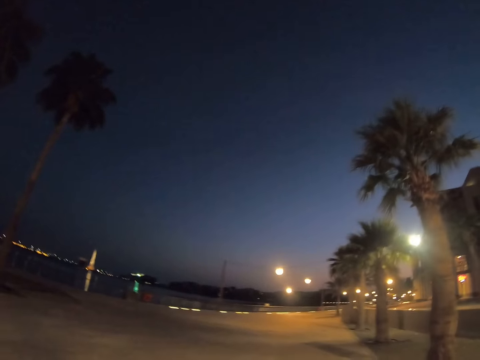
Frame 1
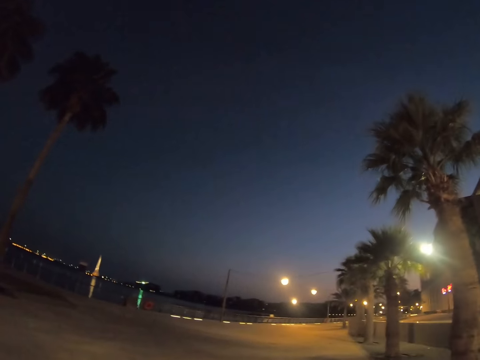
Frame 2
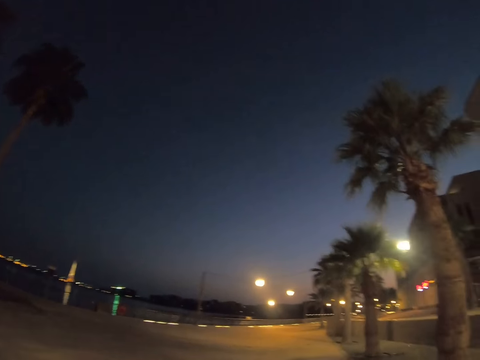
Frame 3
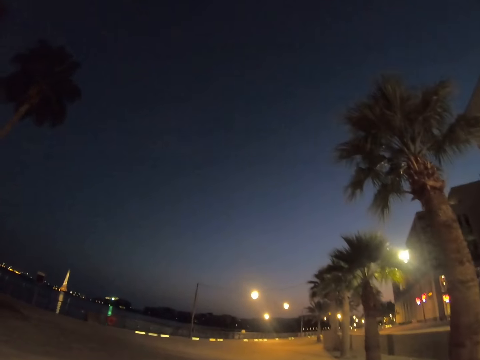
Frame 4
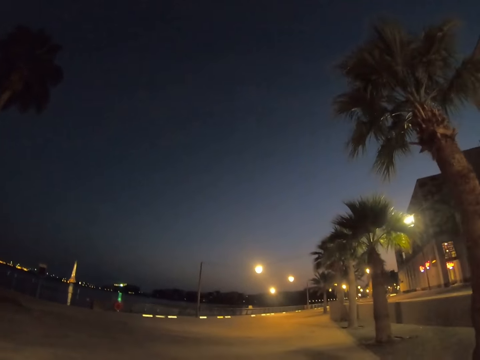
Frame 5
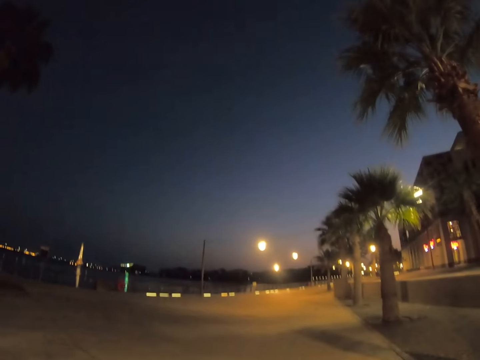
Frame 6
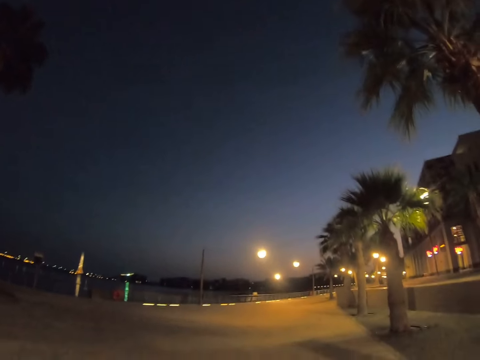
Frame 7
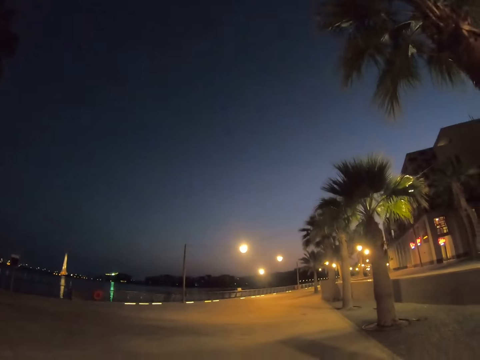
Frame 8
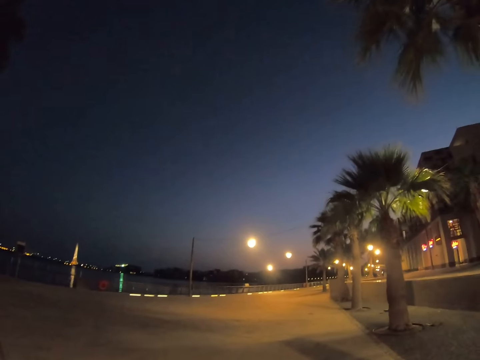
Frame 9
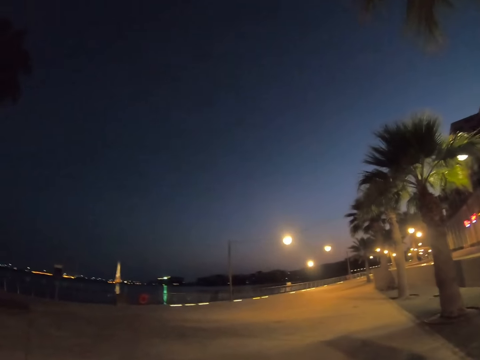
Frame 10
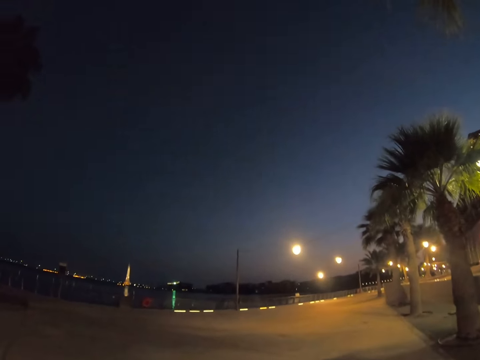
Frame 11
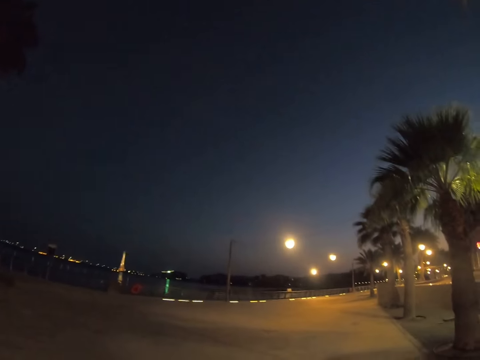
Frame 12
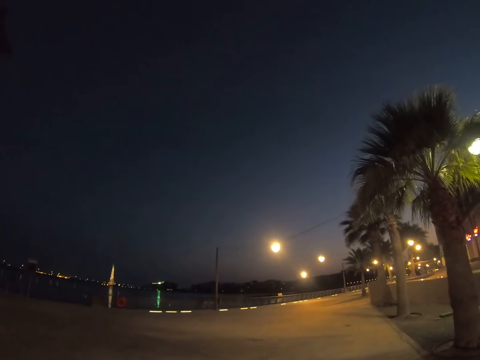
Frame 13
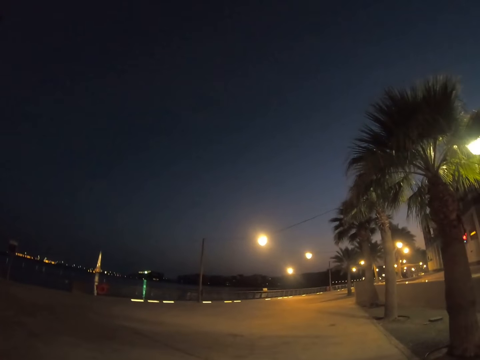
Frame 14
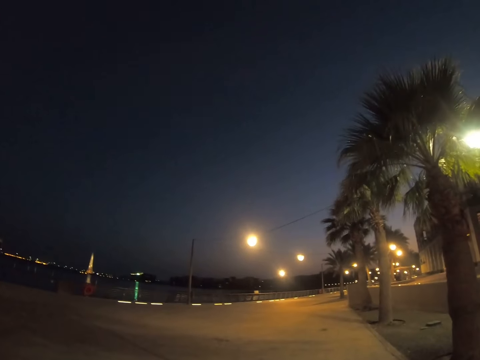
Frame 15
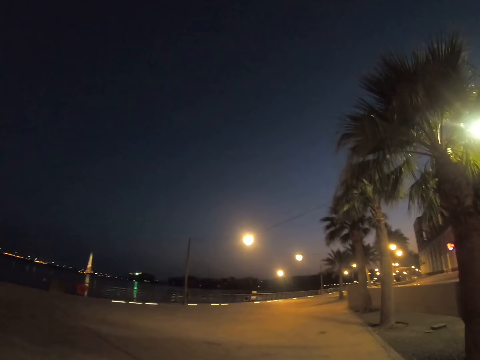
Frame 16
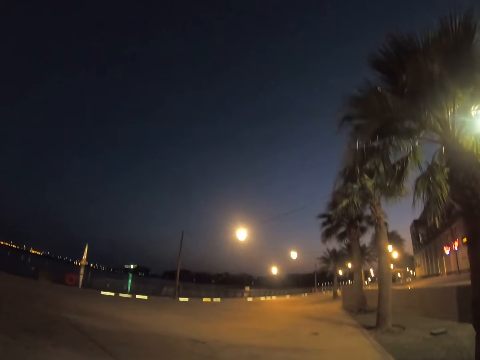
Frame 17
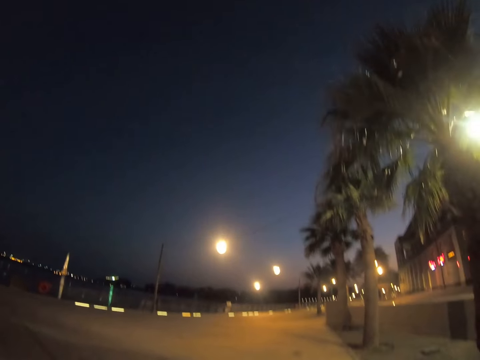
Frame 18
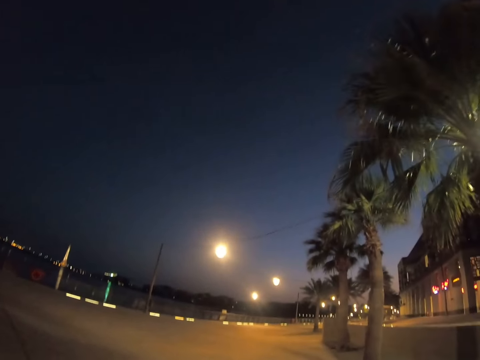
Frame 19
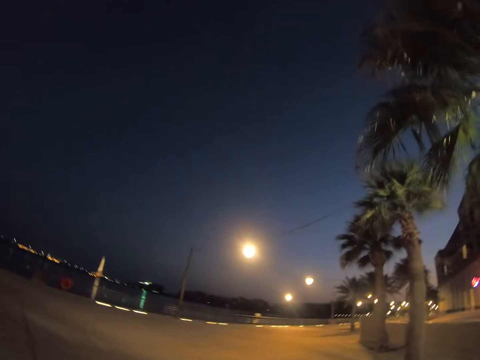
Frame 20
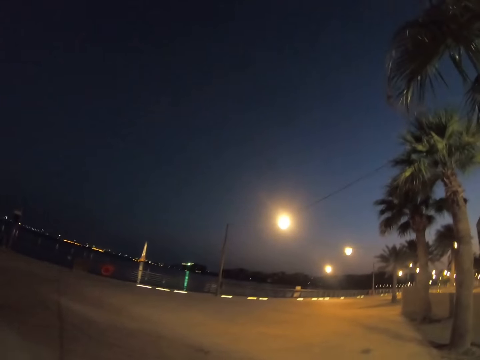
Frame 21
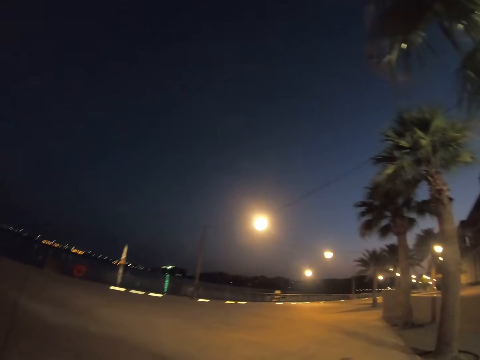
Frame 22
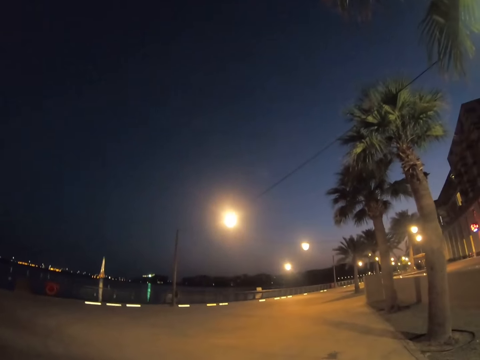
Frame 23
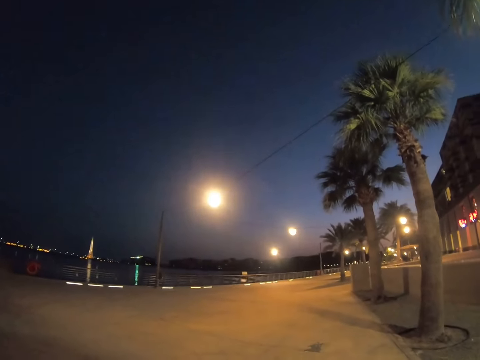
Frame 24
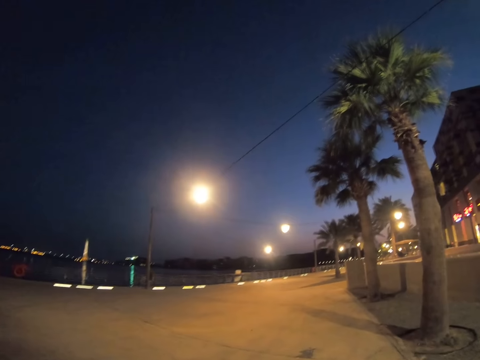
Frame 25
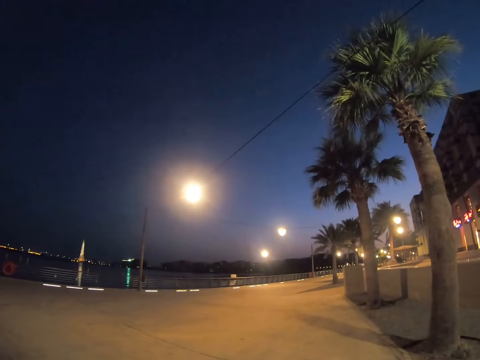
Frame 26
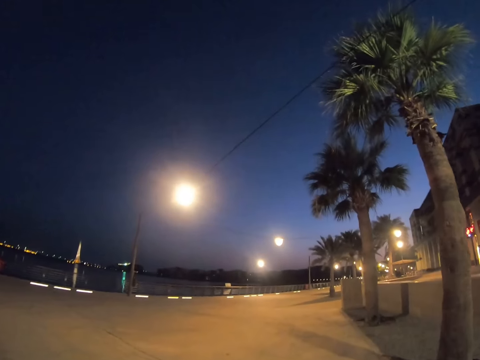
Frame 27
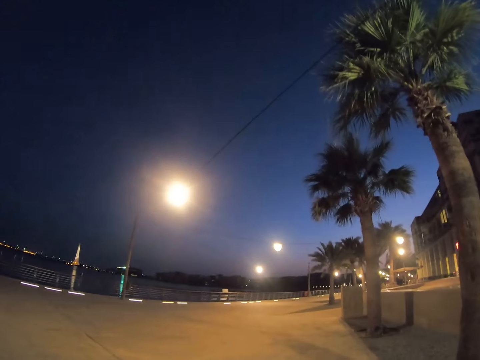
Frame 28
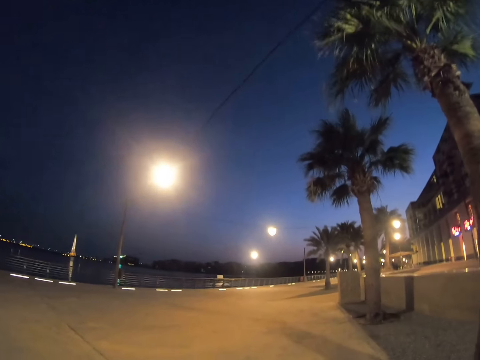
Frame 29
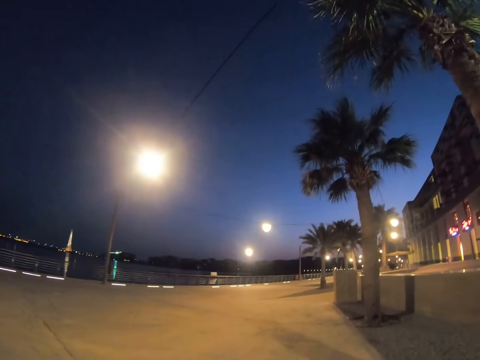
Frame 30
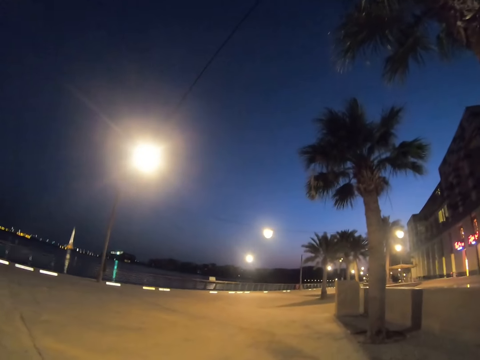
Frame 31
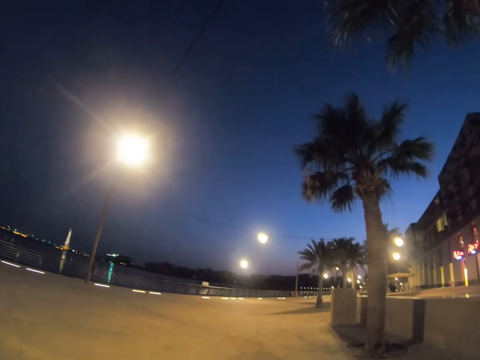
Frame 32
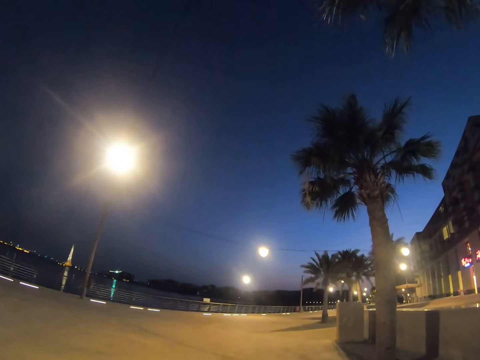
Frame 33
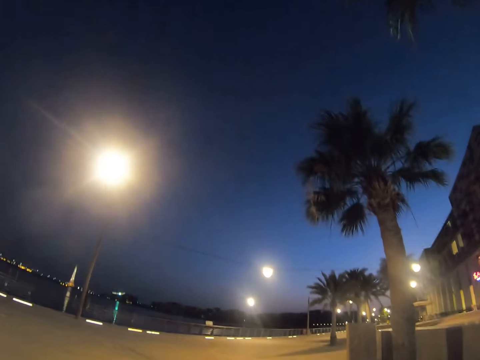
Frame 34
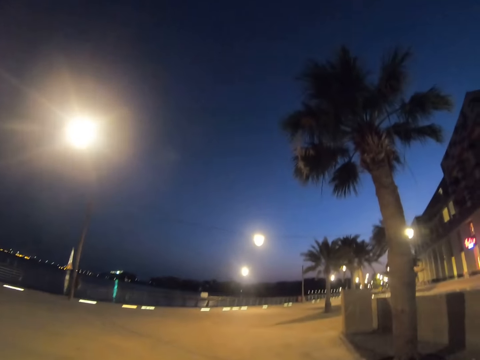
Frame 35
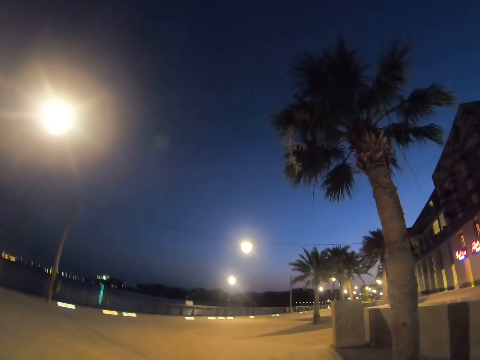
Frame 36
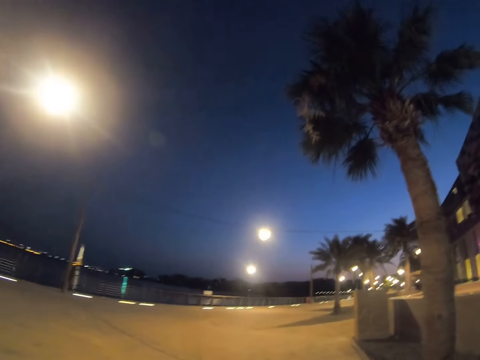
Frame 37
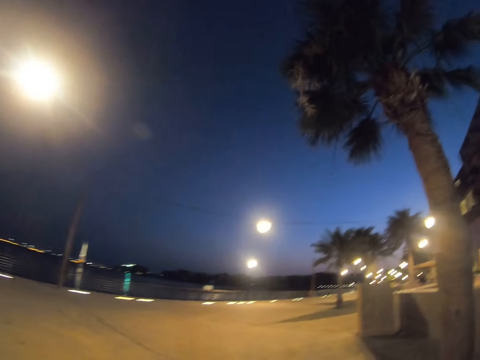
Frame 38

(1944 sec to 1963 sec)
The camera wearer looks around a road. They cycle on the road.

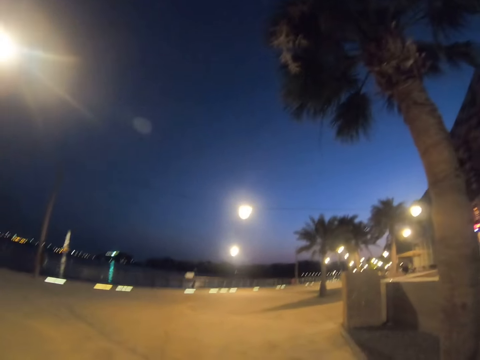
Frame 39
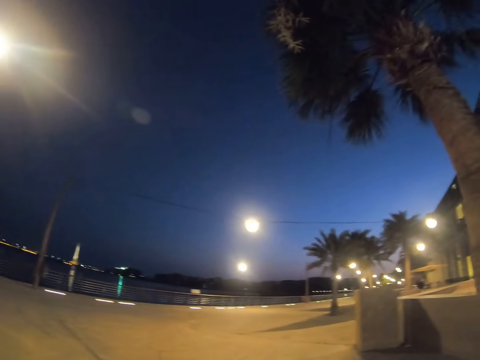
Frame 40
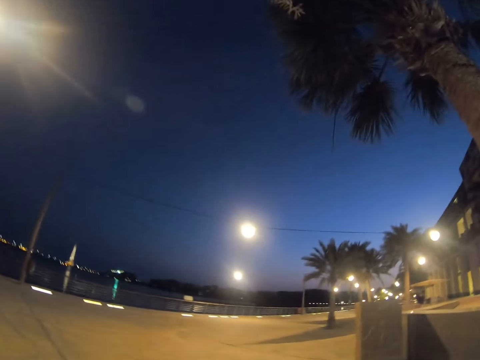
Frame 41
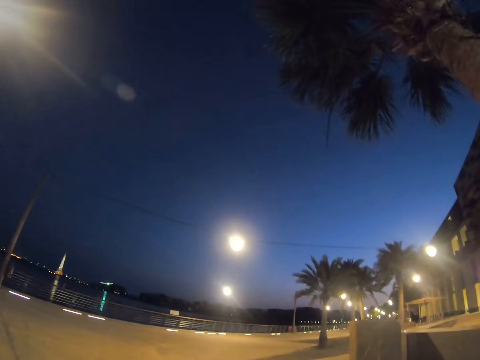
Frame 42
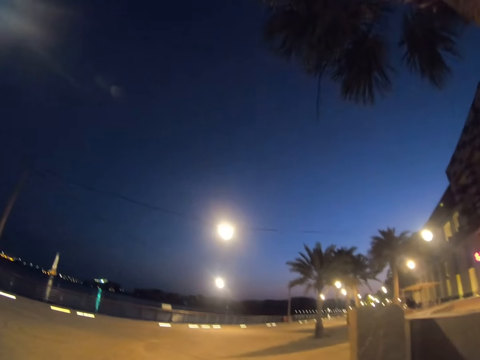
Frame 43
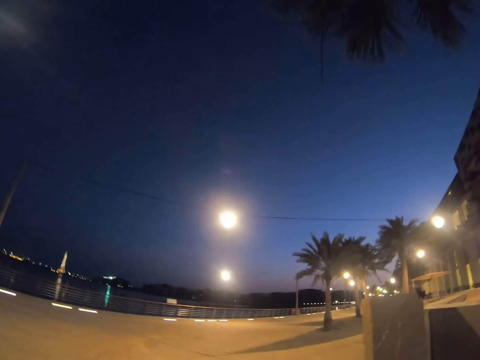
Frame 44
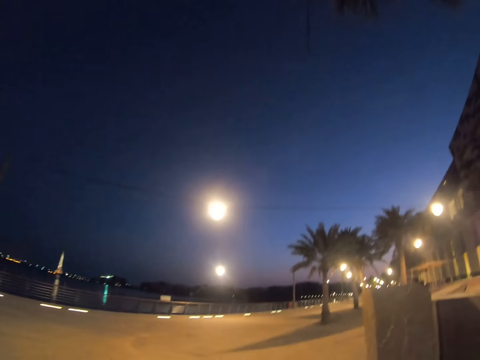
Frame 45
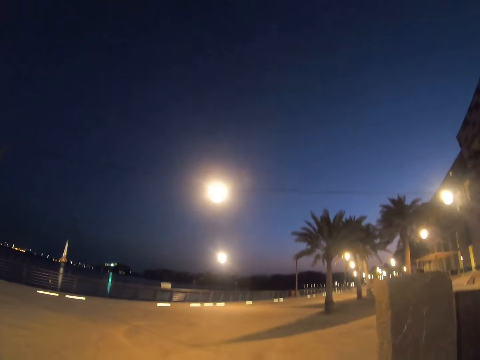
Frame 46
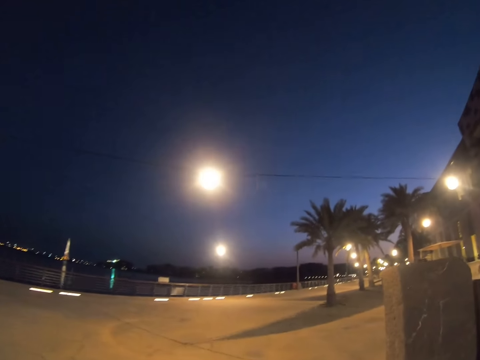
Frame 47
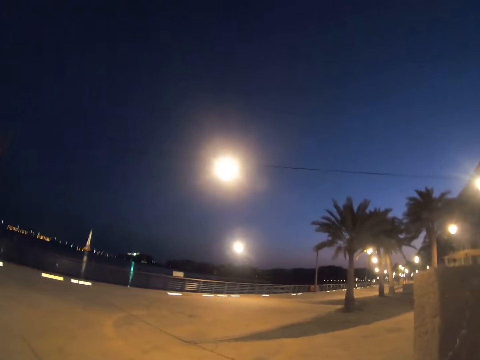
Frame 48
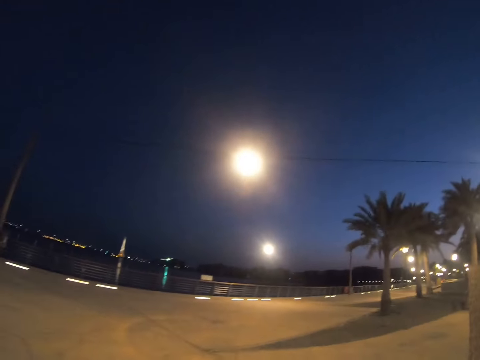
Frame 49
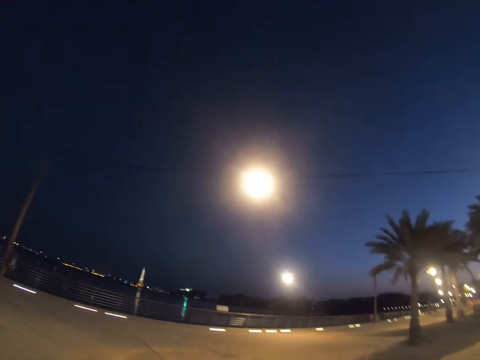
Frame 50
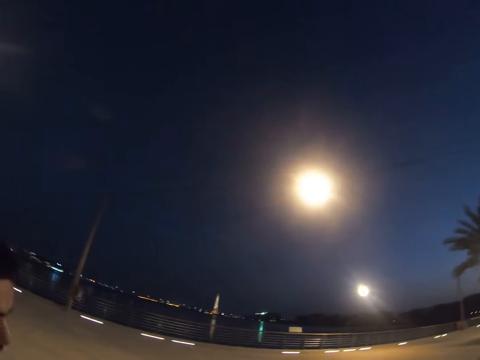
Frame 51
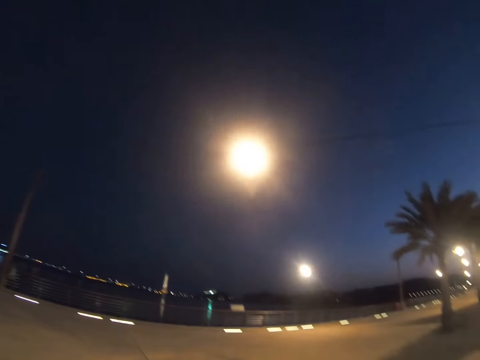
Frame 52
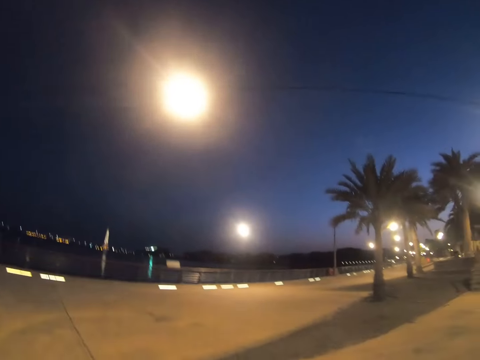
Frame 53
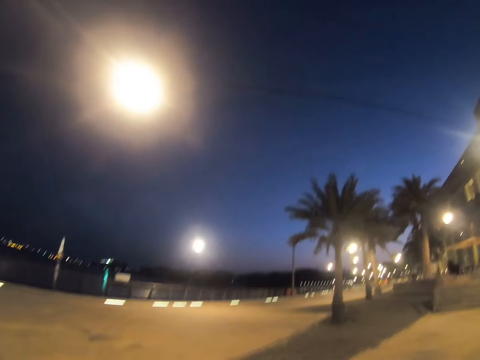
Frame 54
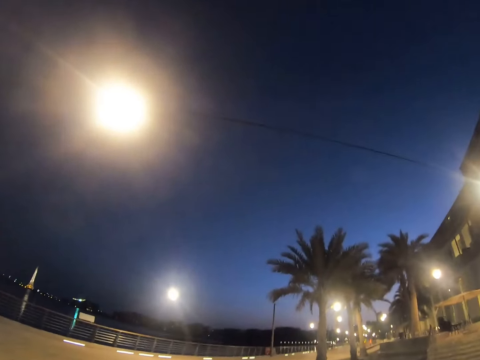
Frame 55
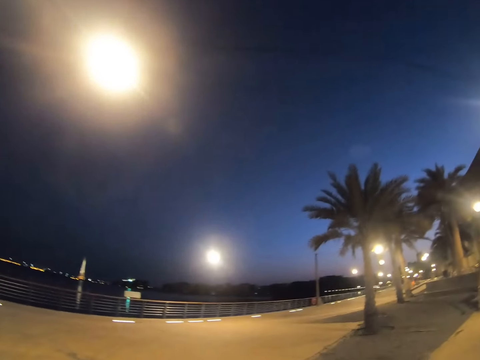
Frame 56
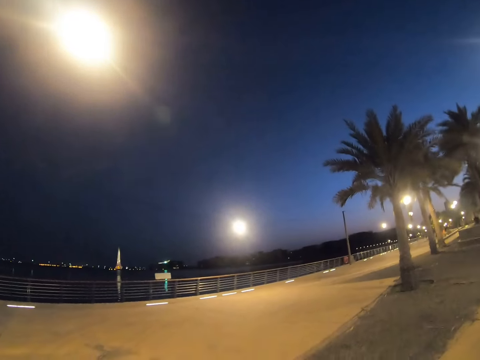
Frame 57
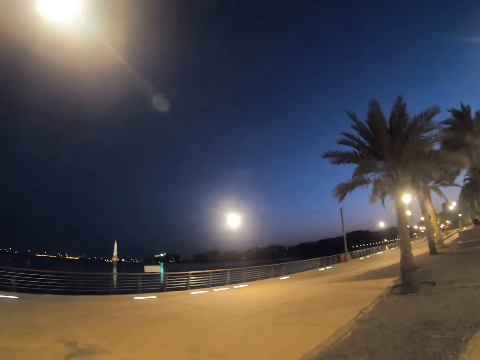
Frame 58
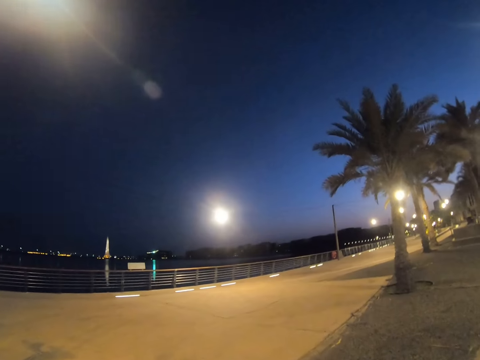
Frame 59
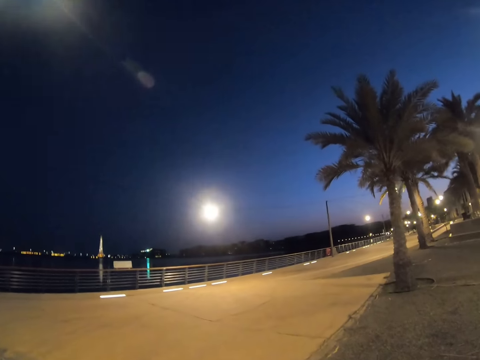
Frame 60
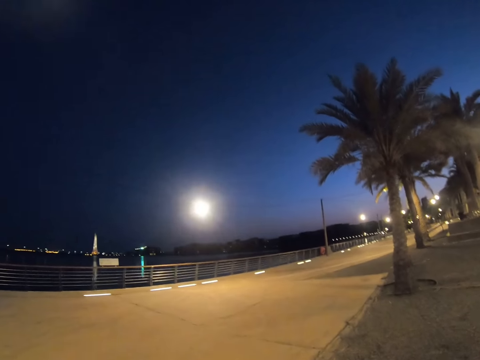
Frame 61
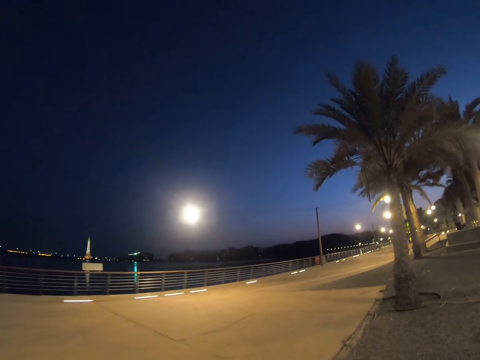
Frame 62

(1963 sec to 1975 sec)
A man looks around a road. The camera wearer looks around the road. The man cycles on the road.
